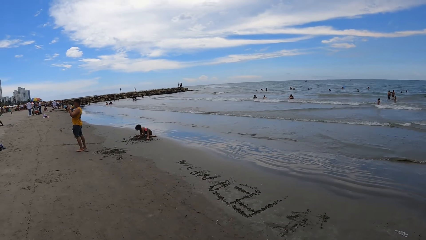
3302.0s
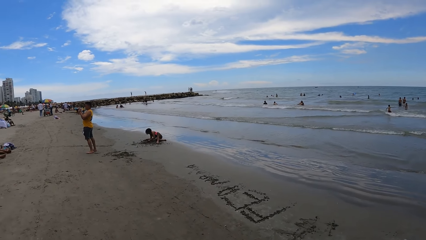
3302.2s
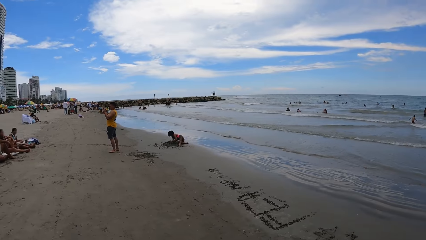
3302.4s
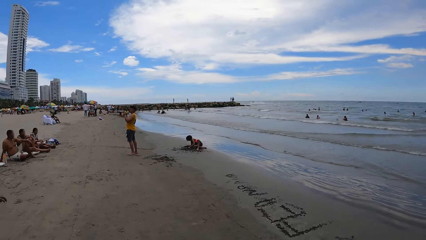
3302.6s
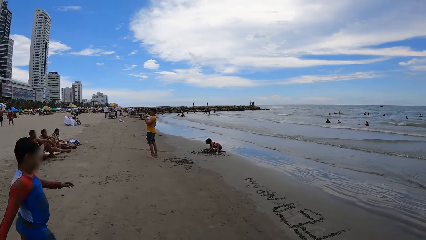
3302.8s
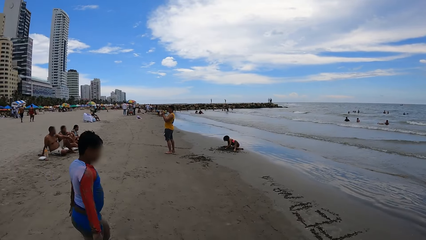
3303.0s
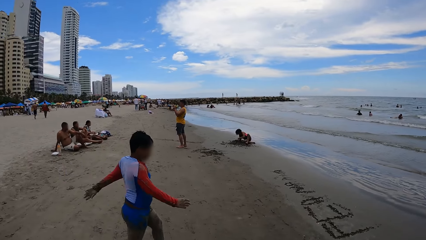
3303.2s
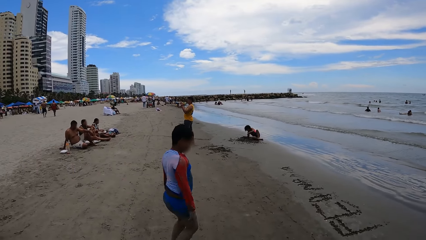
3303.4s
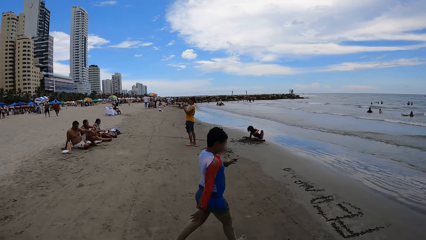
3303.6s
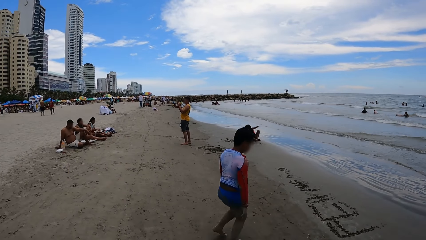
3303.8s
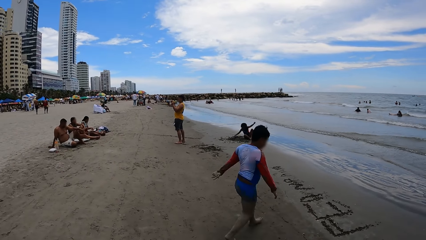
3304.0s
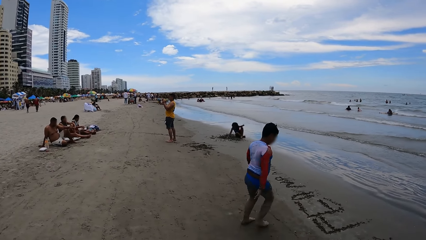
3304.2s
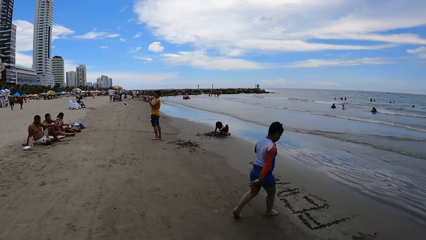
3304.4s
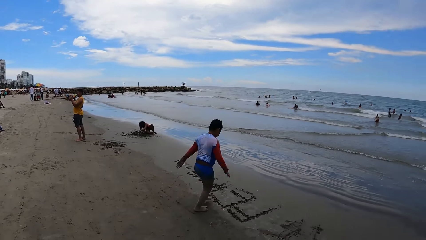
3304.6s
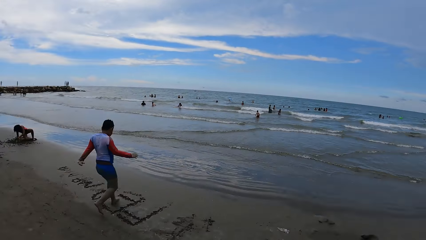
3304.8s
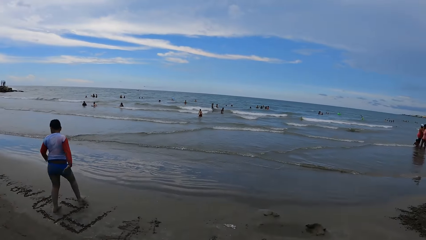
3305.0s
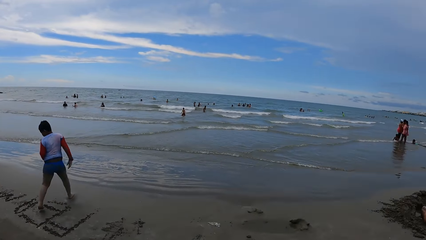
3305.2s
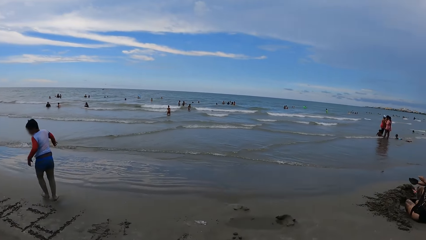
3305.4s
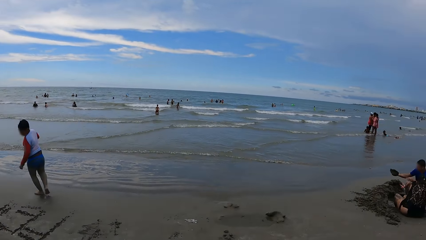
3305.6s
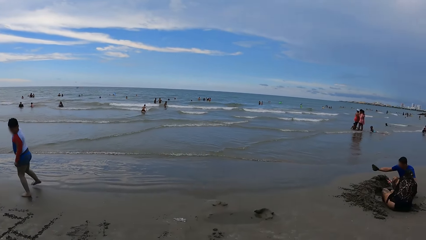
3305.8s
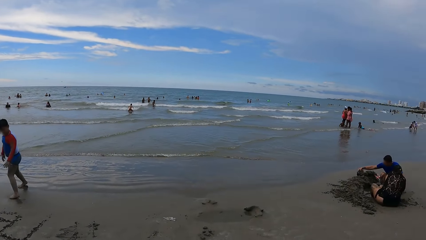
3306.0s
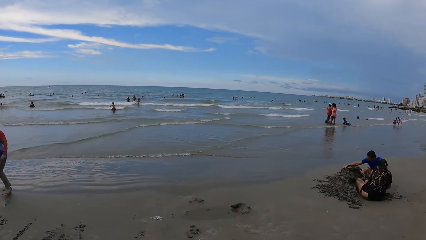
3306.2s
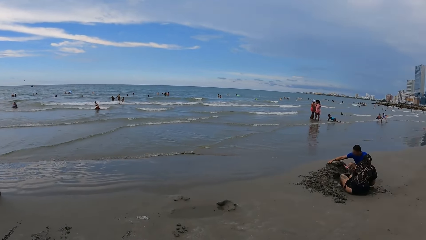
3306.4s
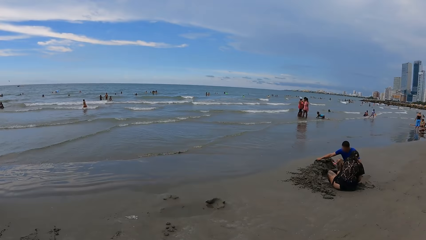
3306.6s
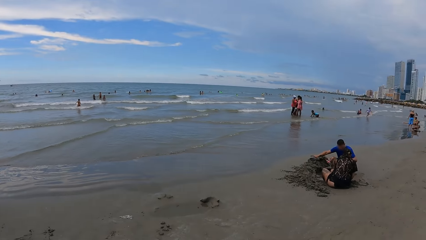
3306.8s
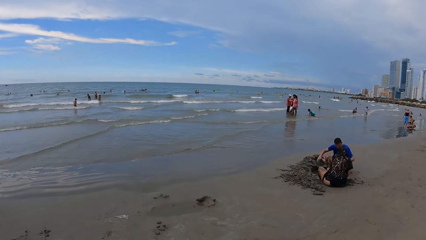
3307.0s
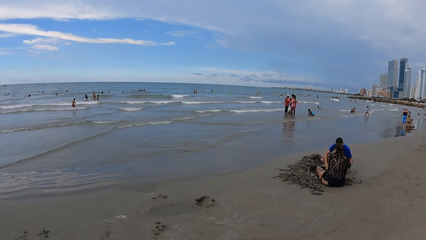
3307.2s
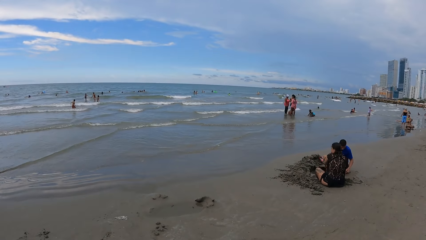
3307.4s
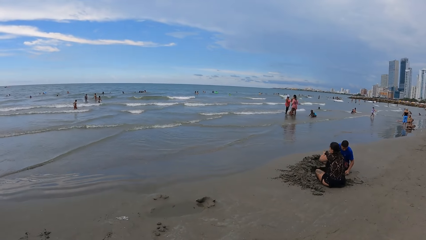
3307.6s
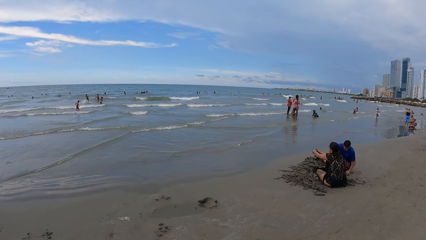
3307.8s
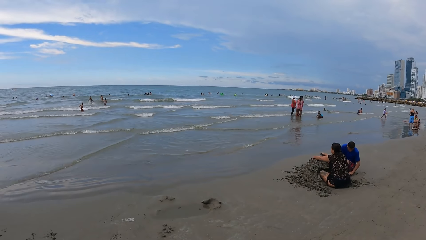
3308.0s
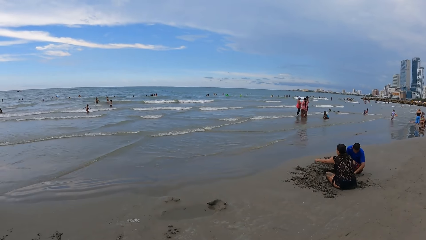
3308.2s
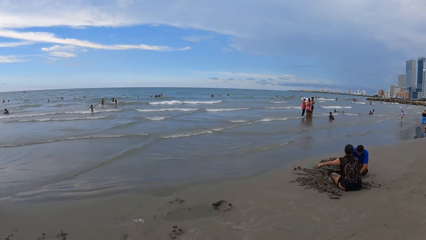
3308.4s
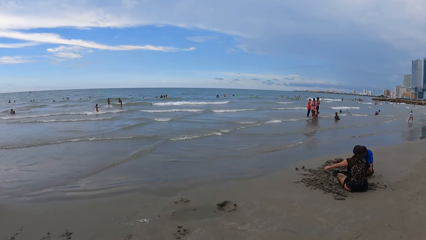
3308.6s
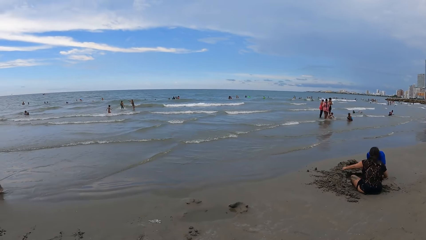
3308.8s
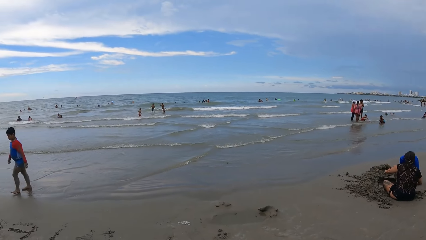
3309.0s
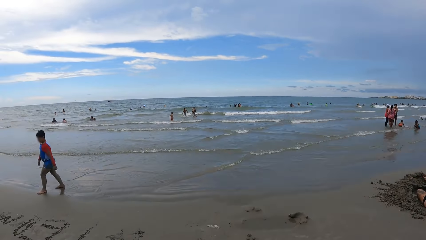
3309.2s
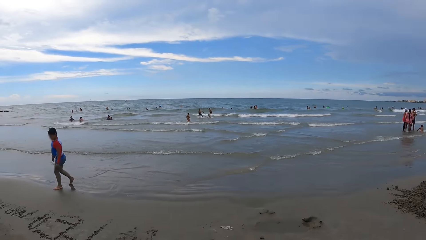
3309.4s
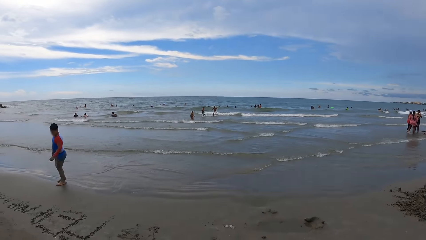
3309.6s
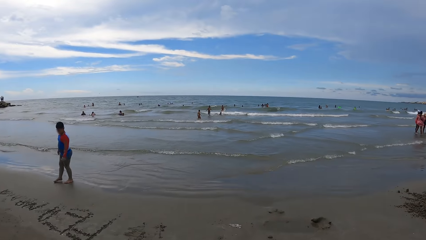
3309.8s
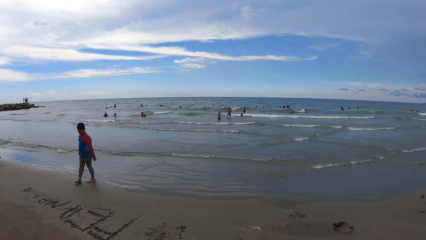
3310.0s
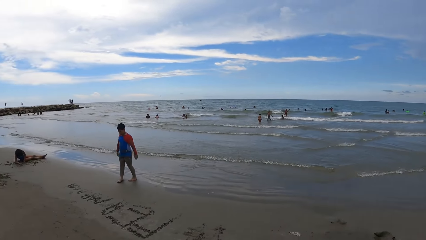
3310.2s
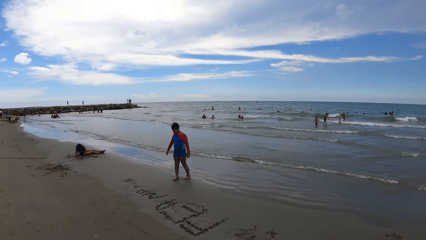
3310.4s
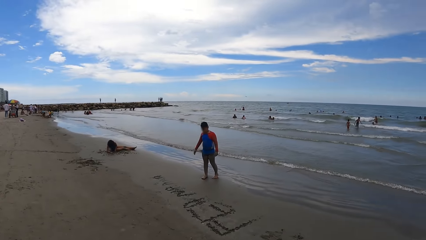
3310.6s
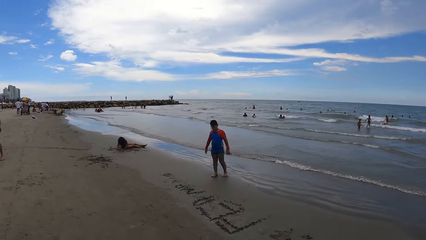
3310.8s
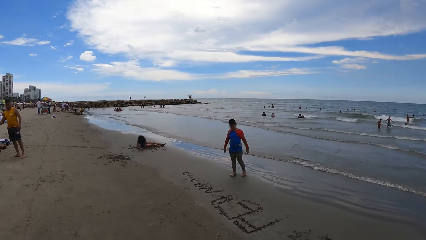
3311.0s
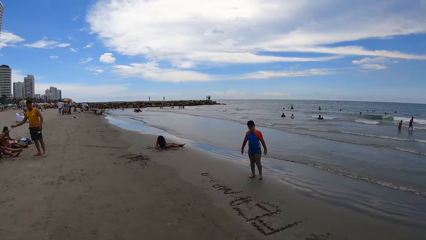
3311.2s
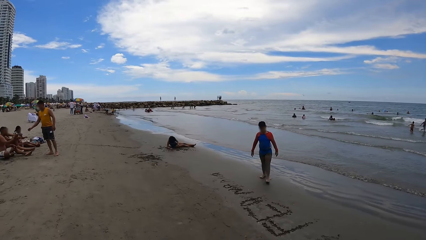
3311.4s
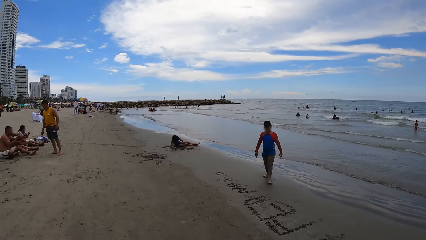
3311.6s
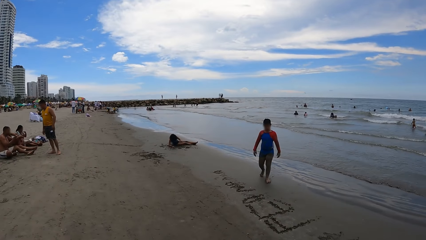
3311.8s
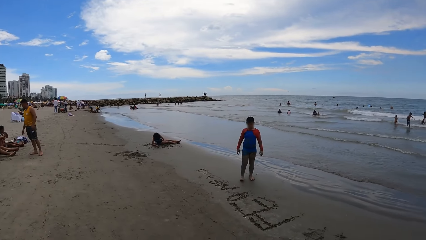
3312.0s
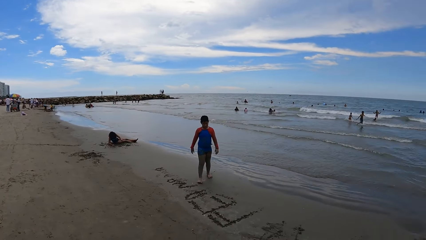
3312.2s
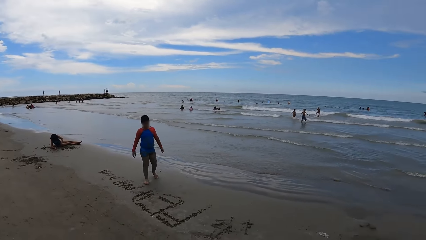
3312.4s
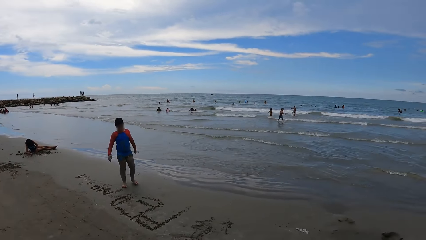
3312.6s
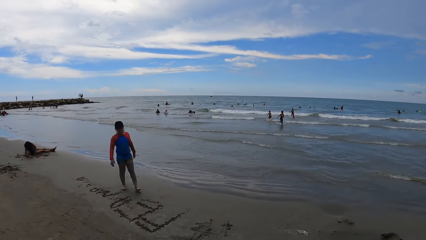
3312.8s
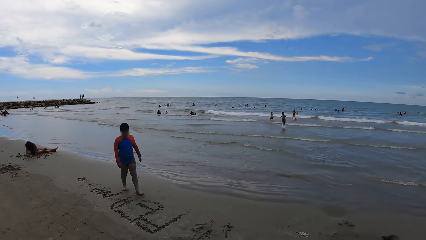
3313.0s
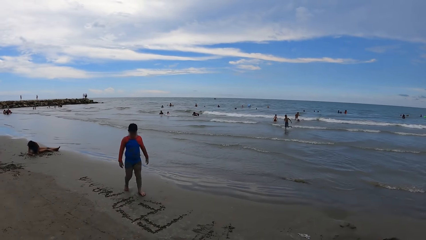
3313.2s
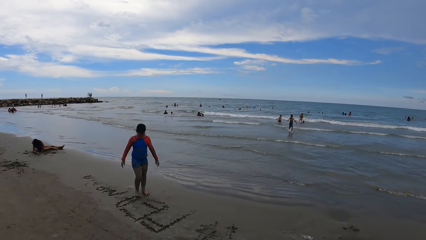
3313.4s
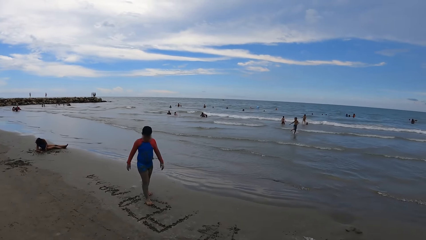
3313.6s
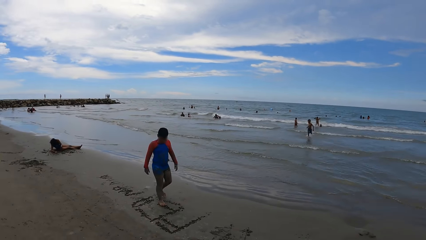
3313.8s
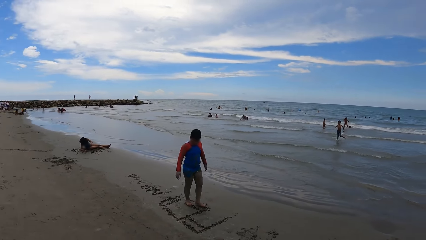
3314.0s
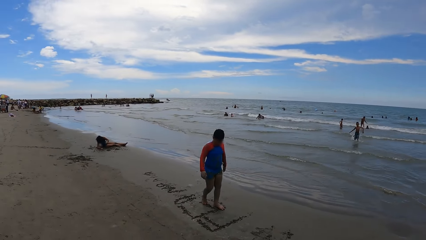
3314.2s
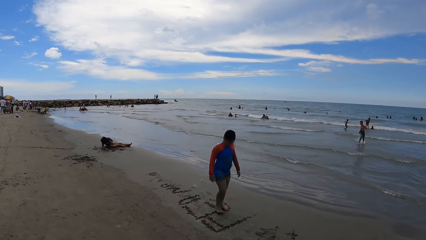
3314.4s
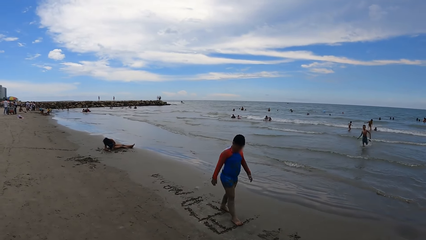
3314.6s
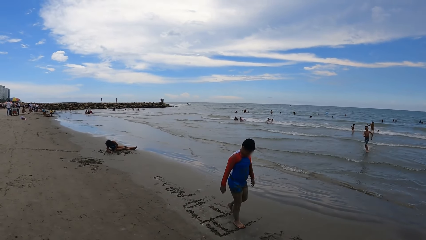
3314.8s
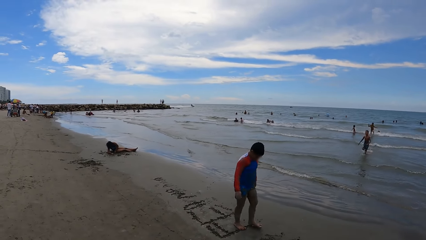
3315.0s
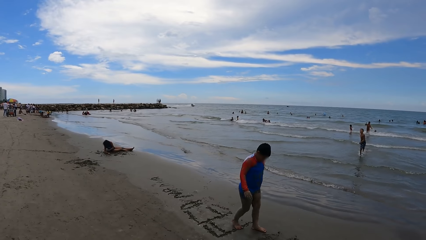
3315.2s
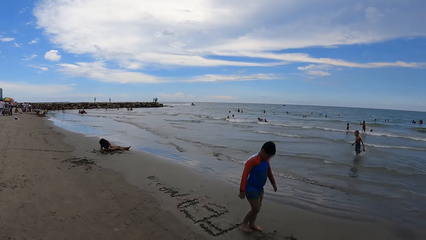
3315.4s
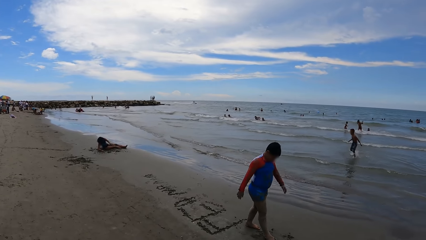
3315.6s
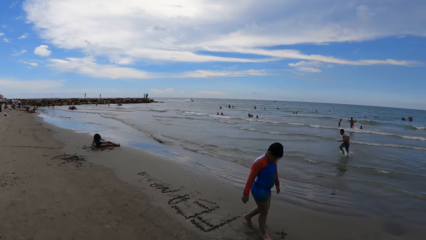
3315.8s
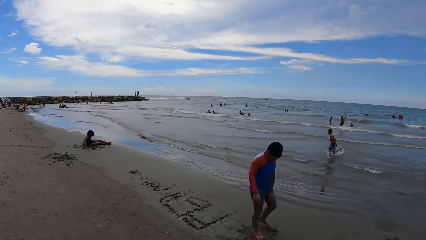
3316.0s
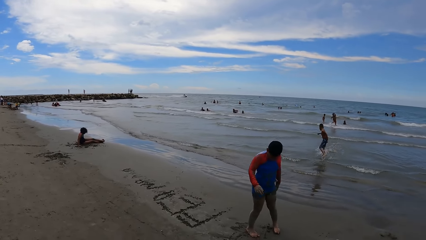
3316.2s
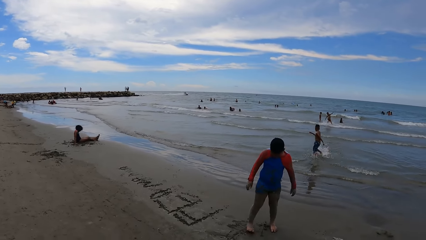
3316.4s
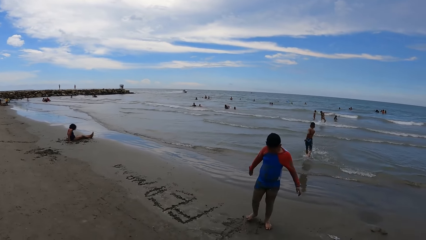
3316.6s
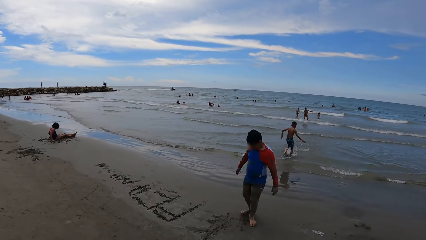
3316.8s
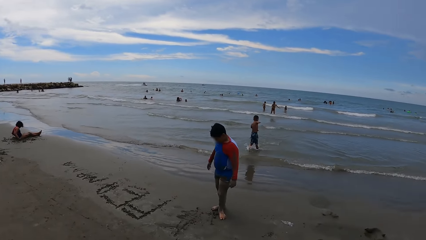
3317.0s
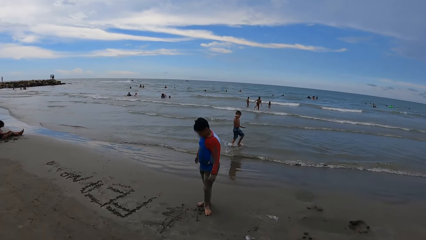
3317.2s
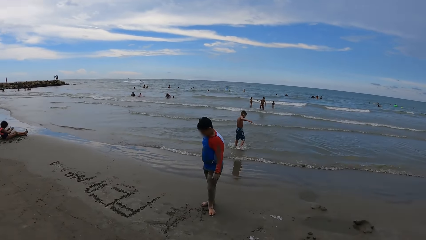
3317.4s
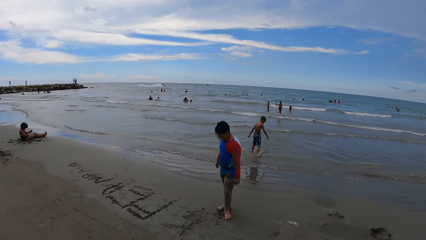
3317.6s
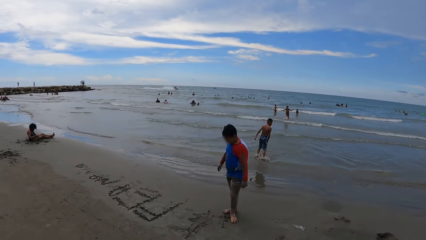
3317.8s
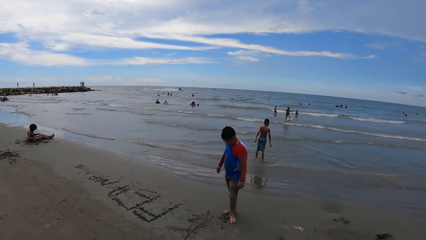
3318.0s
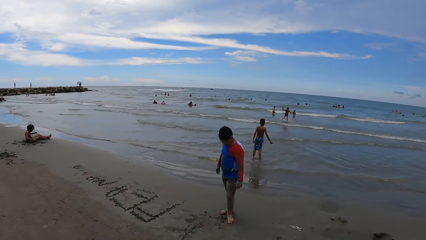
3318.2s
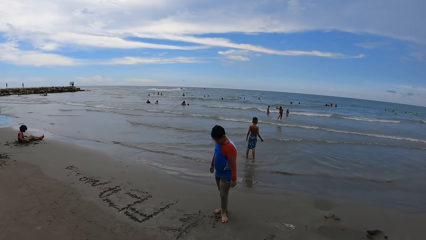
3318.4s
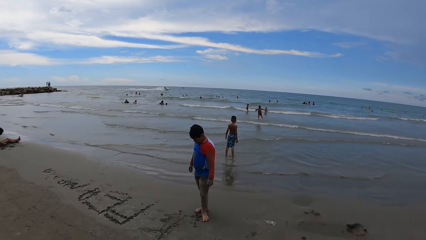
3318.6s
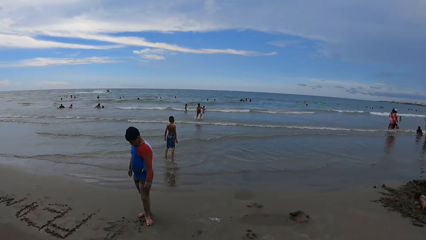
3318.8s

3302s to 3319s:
The camera wearer looks at a boy. They look around. They look at the beach. They look at the boy.
